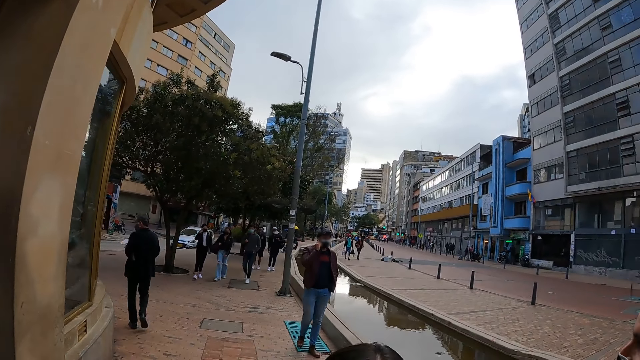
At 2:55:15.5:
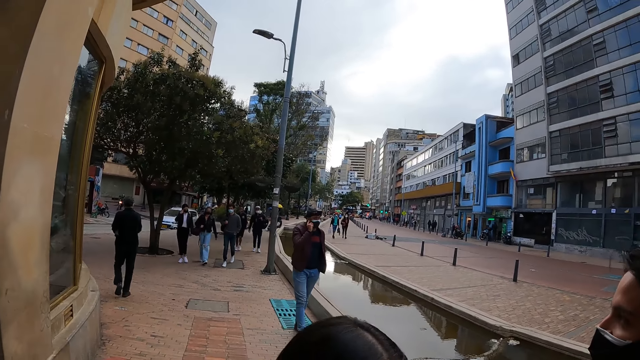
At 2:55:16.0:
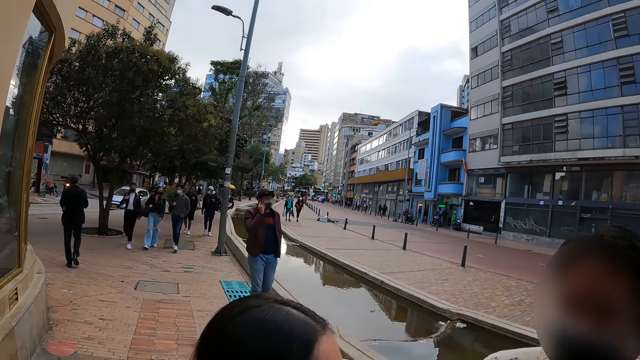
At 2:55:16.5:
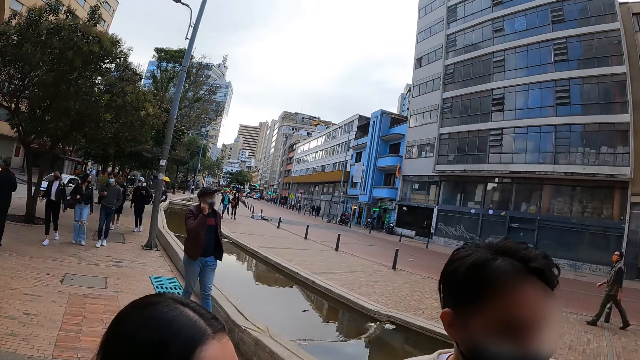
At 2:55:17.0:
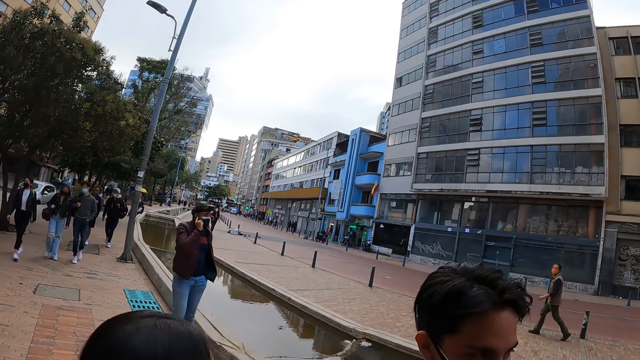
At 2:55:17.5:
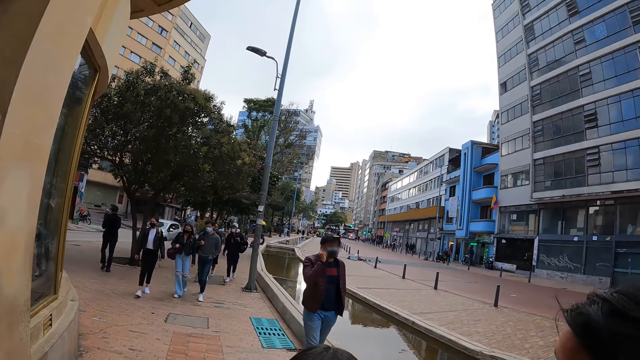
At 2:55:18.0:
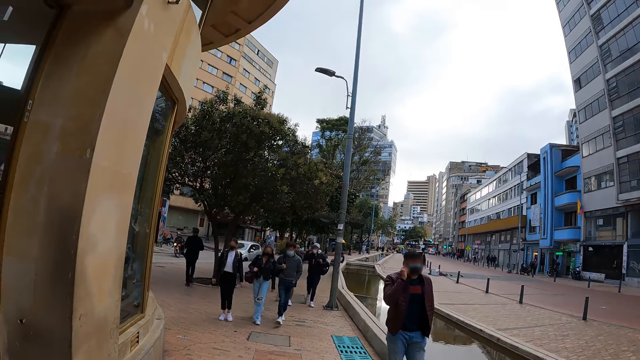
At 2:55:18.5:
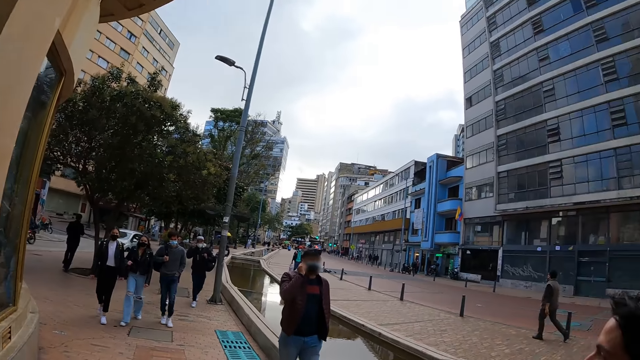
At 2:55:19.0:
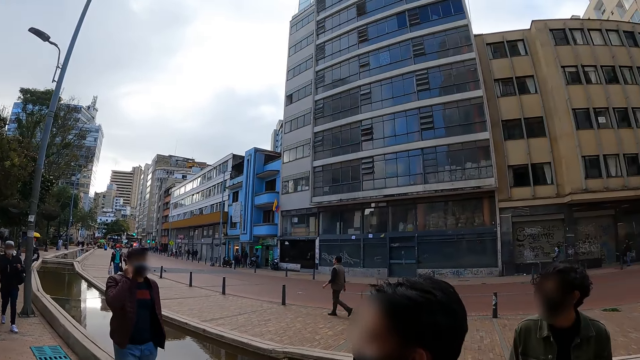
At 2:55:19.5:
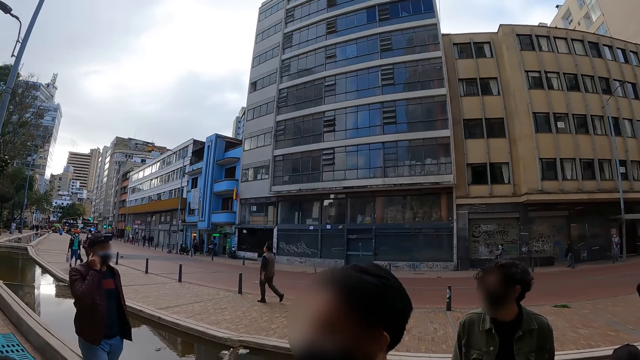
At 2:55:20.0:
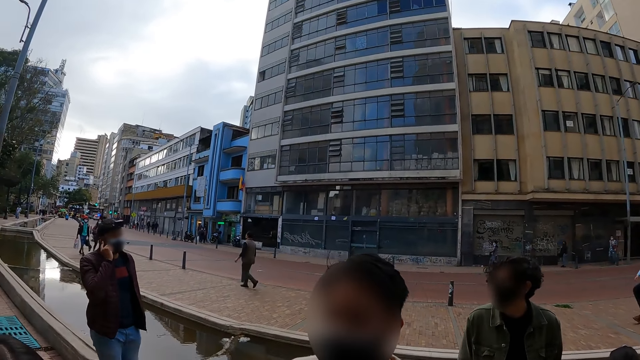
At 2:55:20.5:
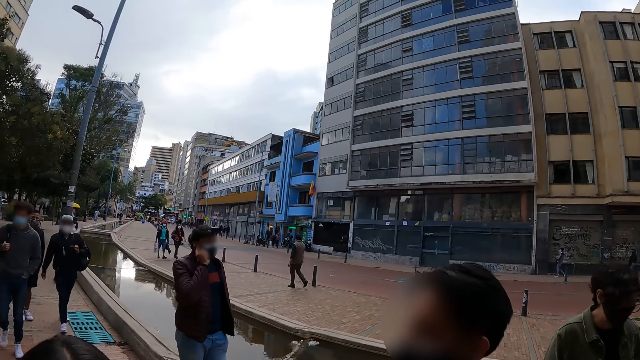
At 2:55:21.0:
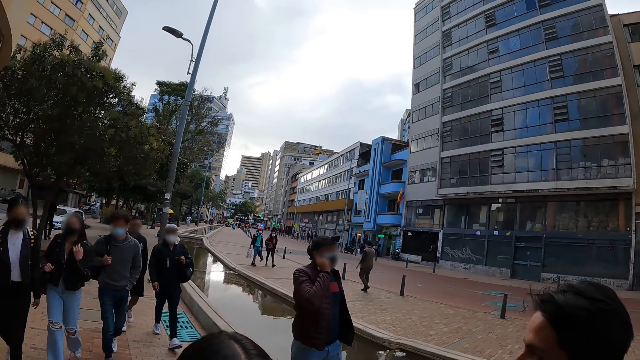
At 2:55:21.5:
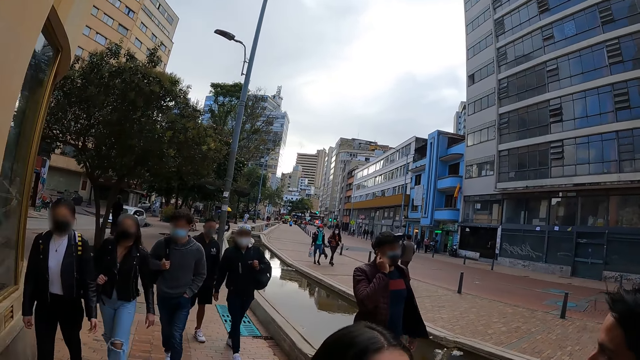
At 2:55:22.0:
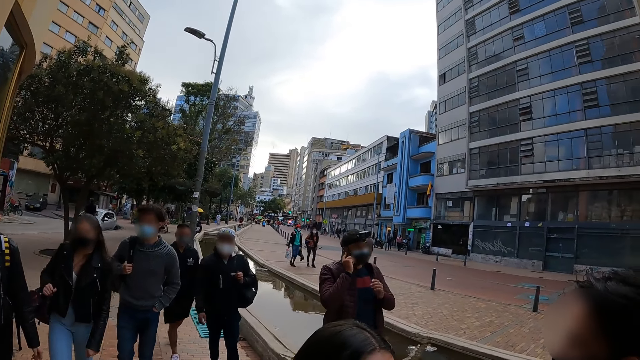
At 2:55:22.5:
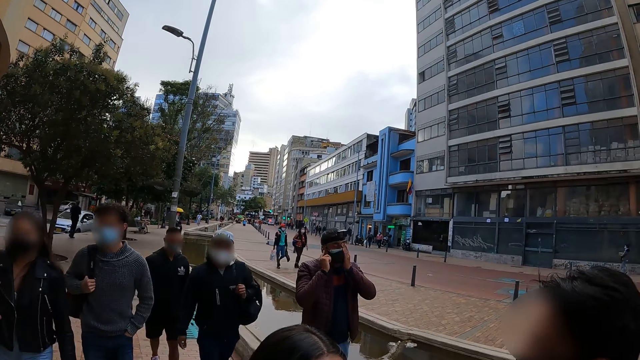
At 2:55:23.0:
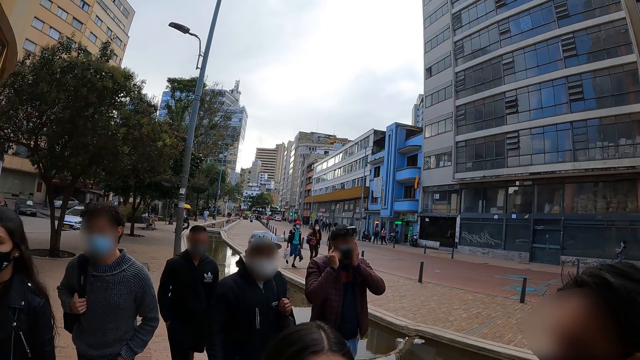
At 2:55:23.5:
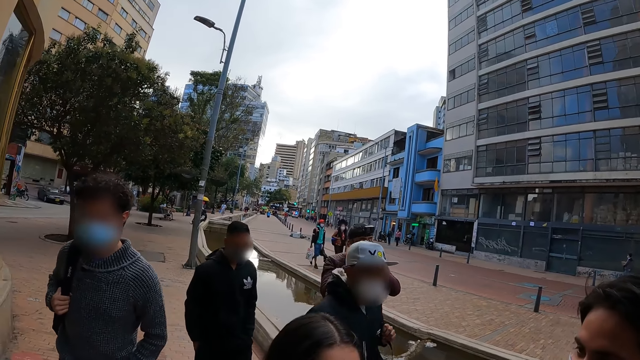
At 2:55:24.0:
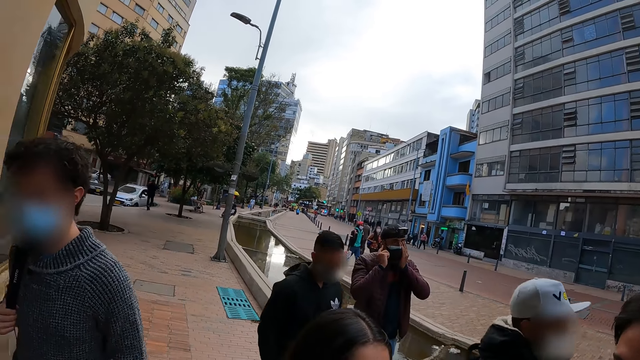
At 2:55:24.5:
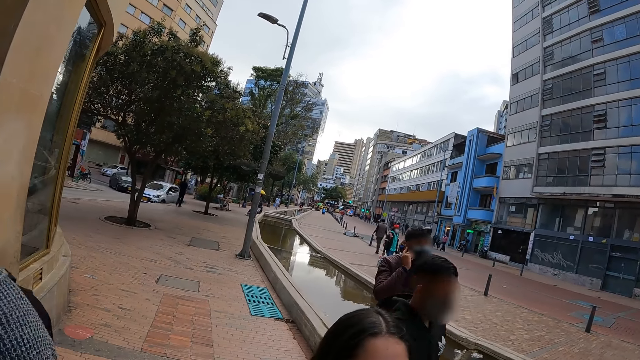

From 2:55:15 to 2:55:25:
The camera wearer interacts. They look around.

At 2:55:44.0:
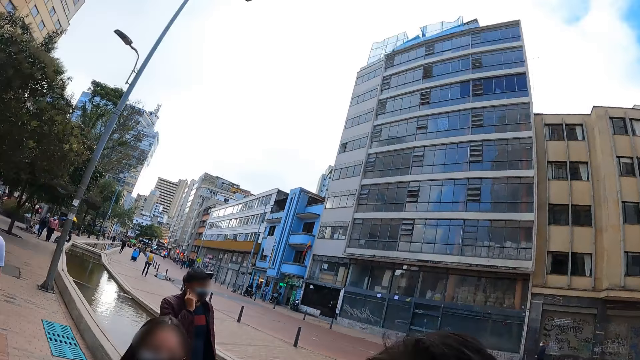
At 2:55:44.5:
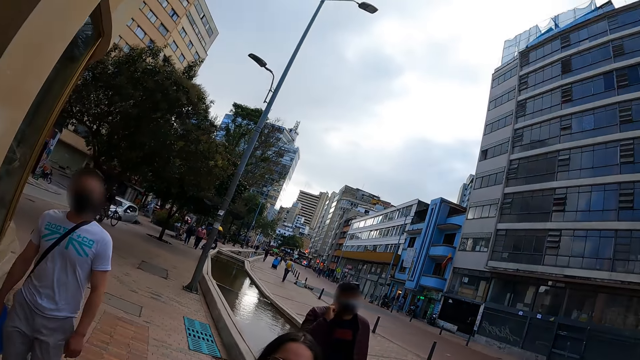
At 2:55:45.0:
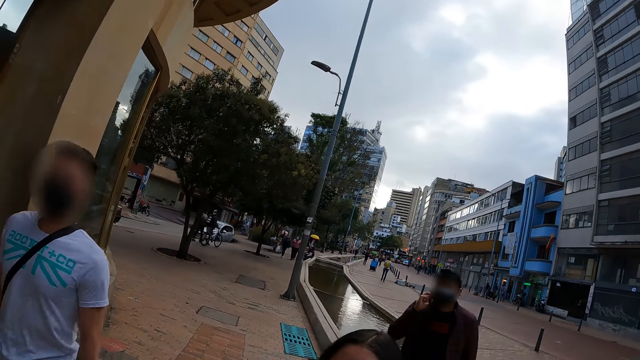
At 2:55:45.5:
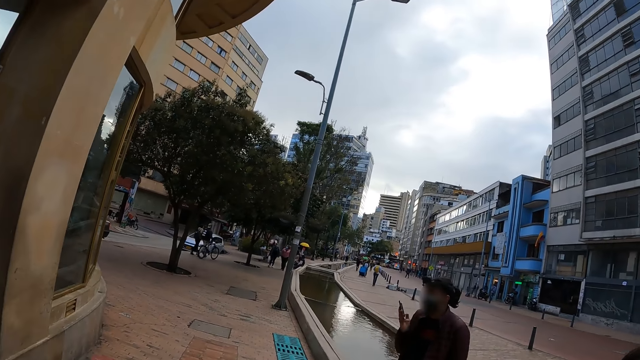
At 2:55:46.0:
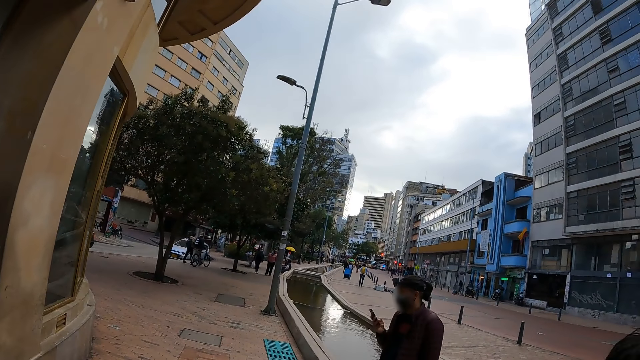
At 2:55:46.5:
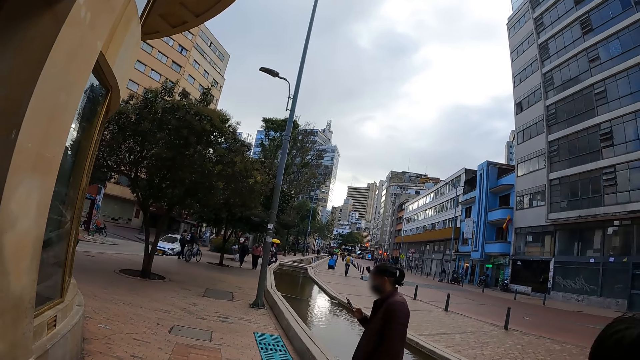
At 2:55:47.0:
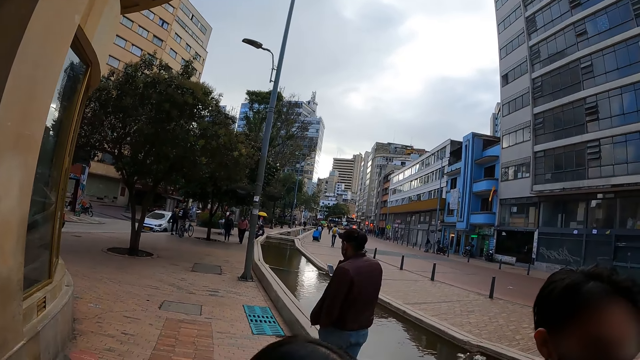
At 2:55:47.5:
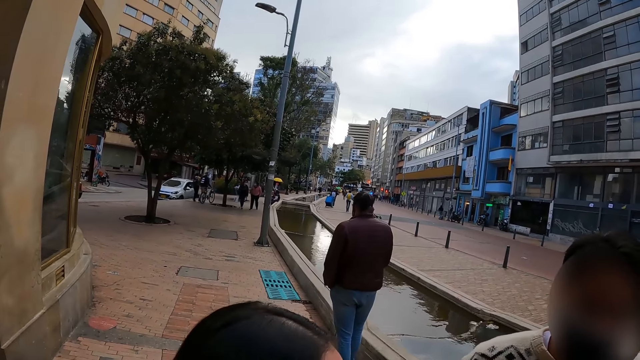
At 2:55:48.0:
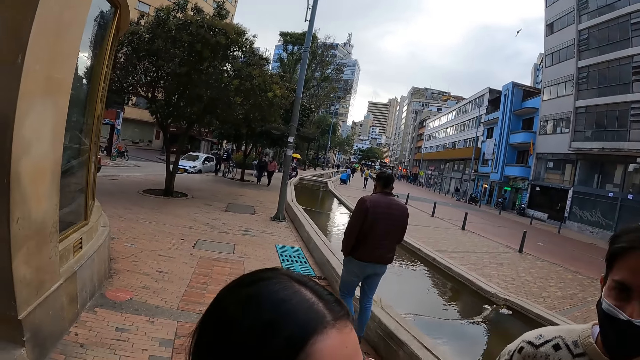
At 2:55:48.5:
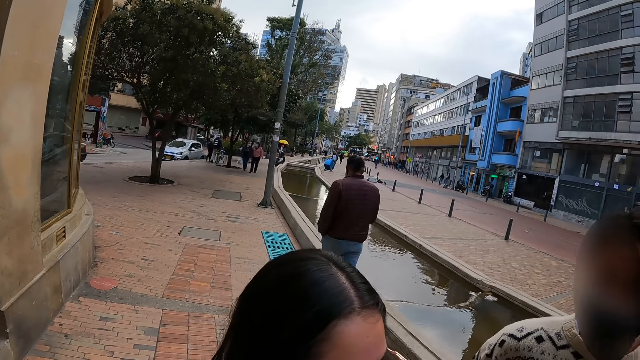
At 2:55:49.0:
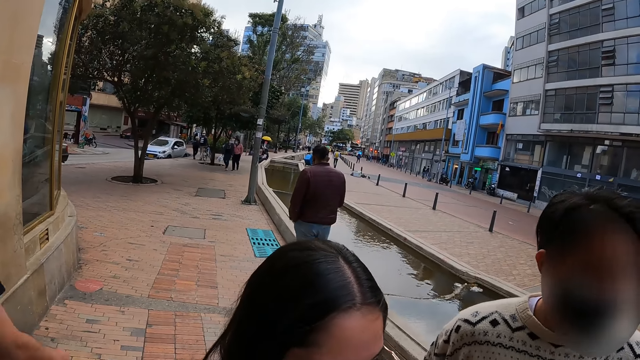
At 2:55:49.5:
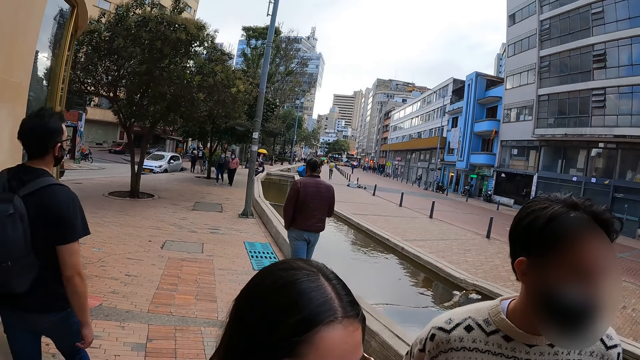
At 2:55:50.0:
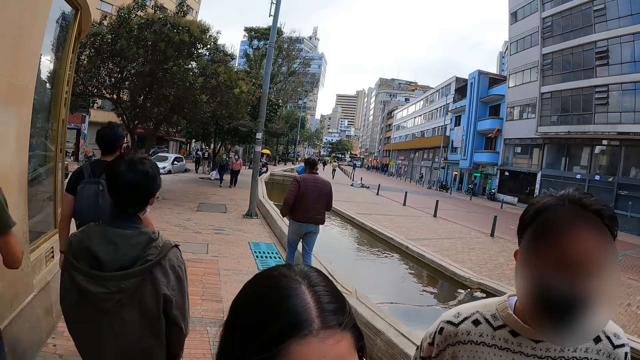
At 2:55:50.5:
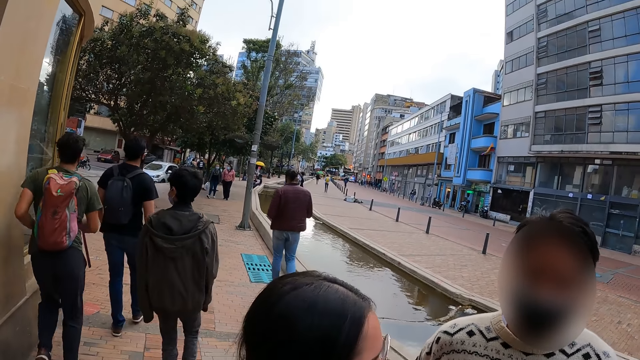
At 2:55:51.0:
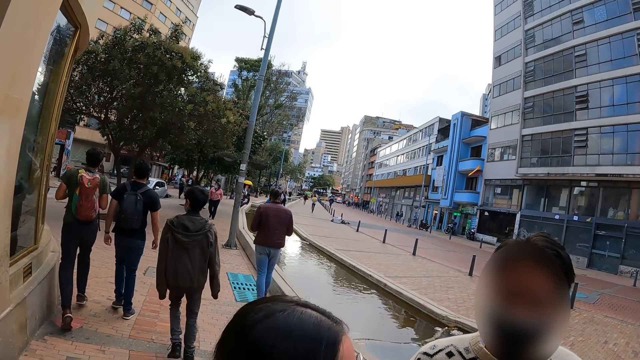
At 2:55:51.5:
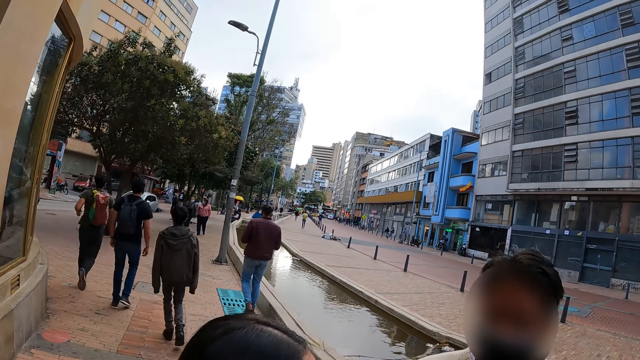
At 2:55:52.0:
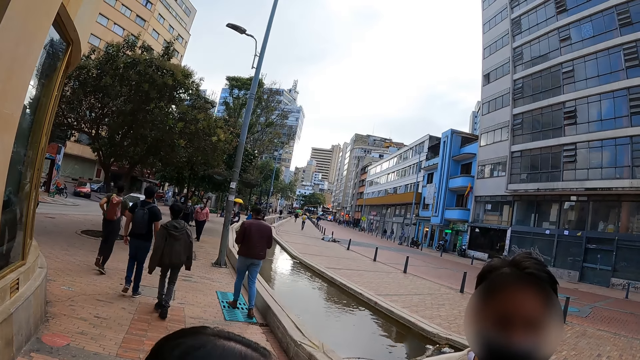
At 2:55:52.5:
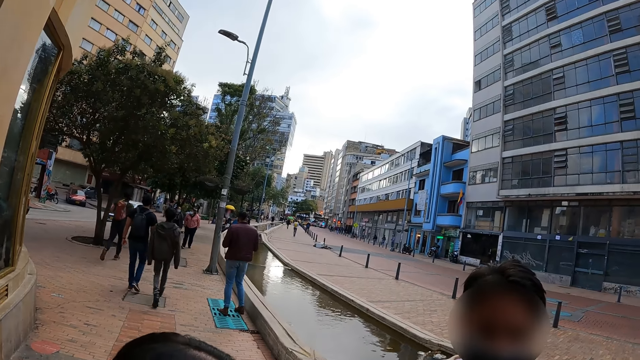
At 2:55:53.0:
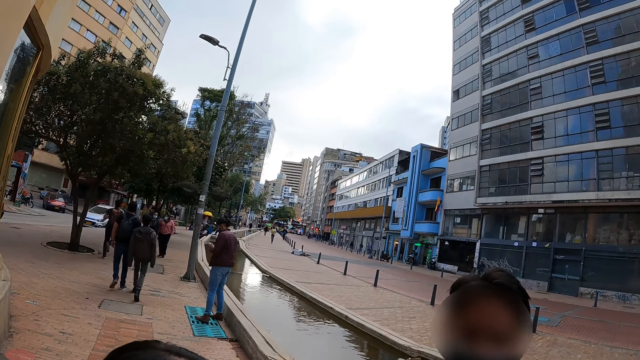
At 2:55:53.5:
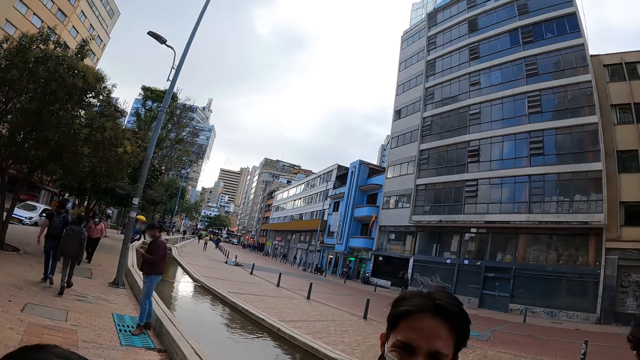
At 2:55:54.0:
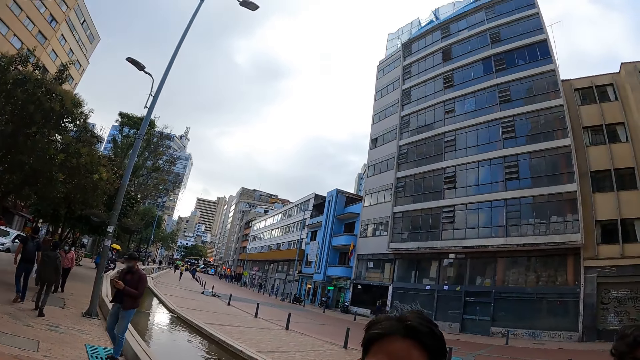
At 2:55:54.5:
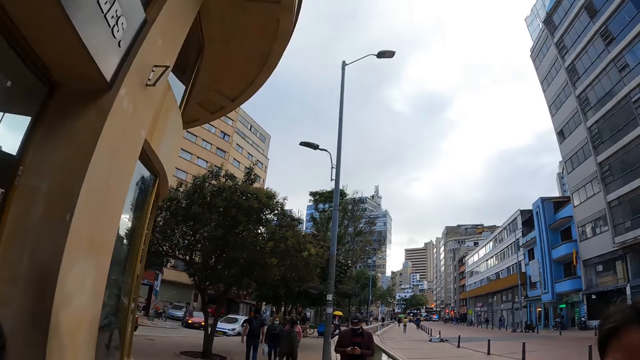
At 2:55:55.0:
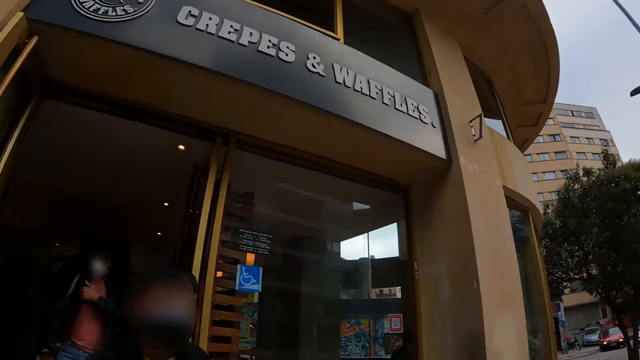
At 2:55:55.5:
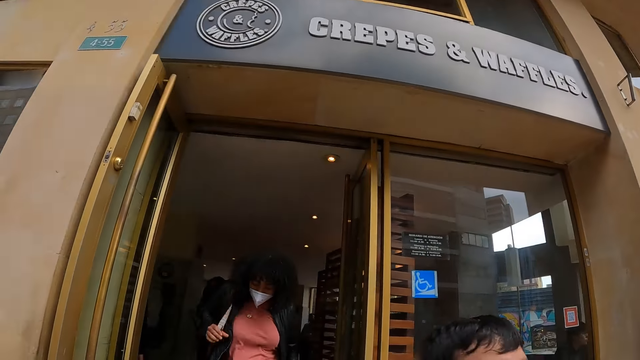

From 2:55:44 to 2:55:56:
The camera wearer looks around.
